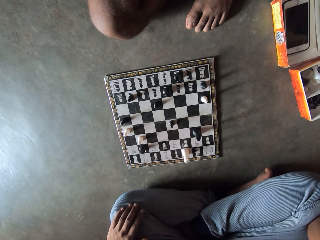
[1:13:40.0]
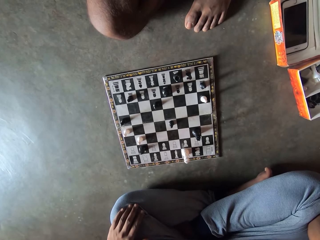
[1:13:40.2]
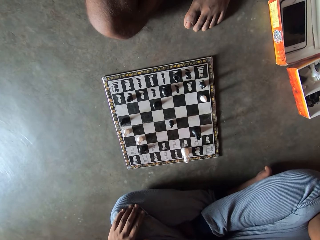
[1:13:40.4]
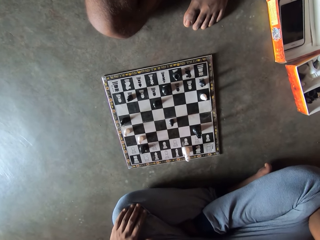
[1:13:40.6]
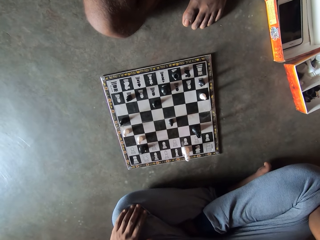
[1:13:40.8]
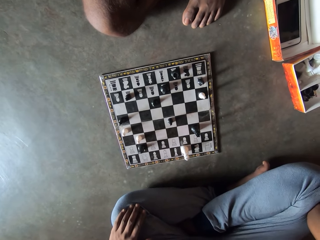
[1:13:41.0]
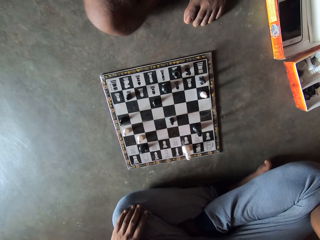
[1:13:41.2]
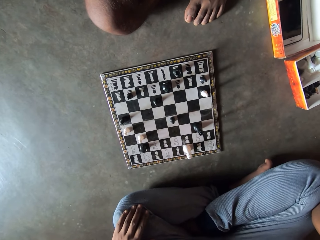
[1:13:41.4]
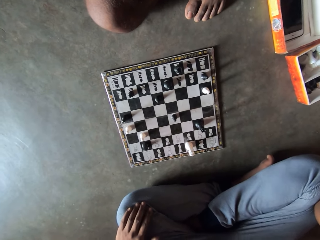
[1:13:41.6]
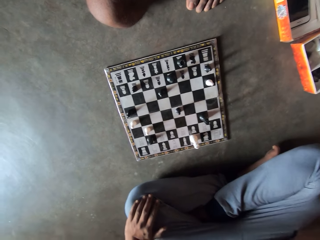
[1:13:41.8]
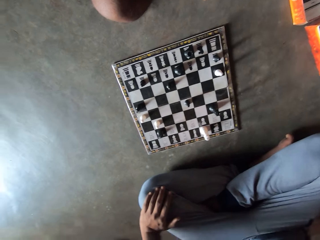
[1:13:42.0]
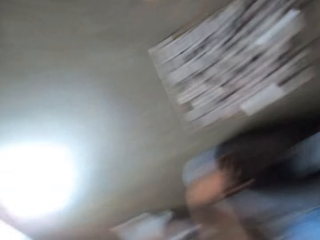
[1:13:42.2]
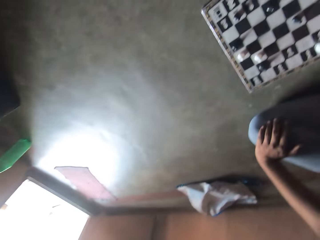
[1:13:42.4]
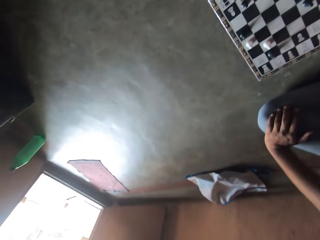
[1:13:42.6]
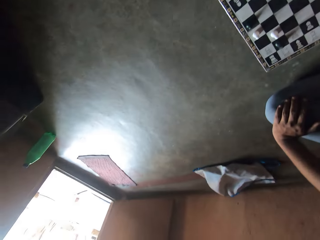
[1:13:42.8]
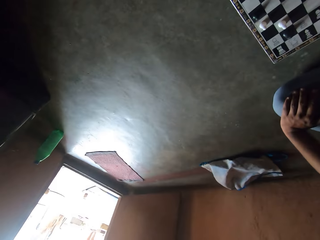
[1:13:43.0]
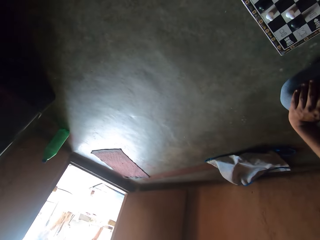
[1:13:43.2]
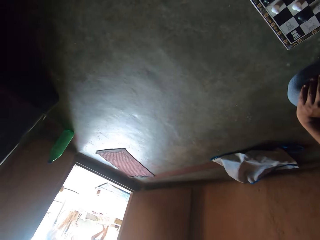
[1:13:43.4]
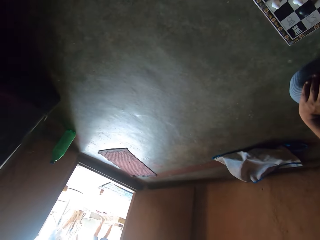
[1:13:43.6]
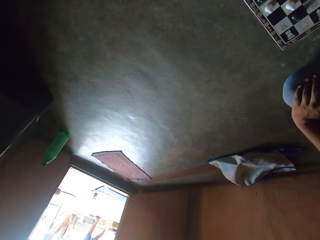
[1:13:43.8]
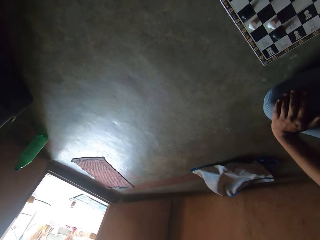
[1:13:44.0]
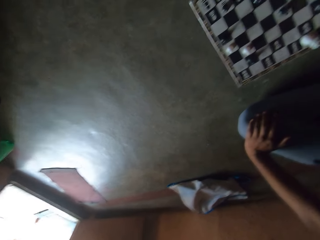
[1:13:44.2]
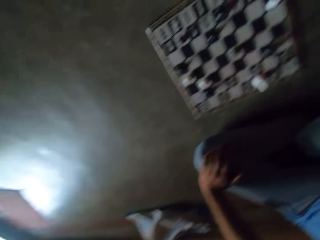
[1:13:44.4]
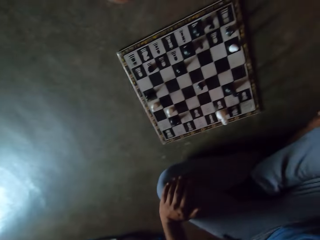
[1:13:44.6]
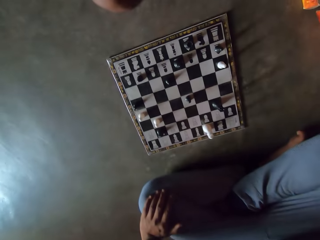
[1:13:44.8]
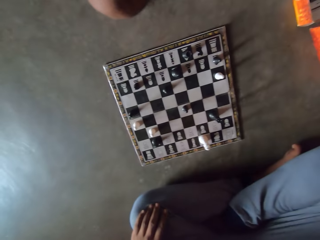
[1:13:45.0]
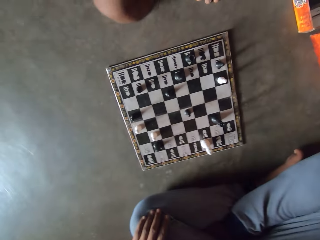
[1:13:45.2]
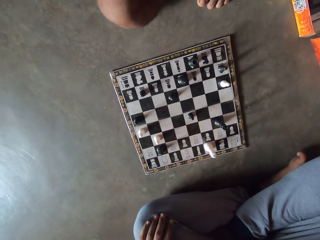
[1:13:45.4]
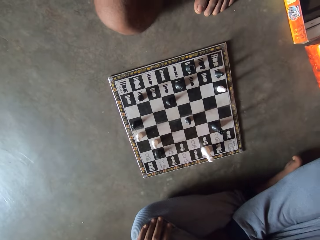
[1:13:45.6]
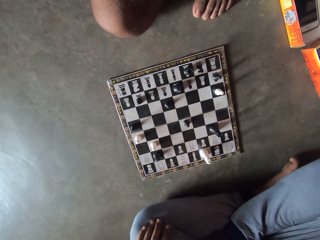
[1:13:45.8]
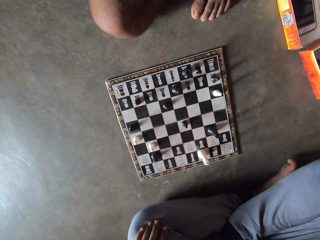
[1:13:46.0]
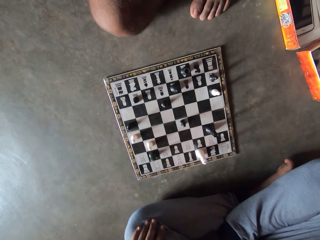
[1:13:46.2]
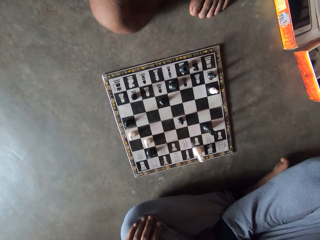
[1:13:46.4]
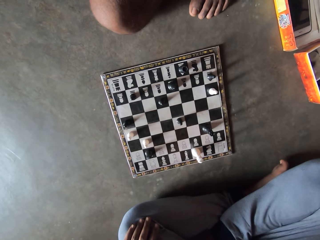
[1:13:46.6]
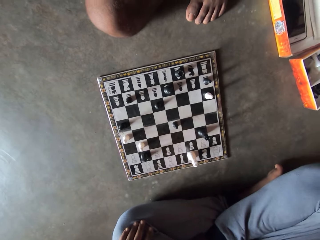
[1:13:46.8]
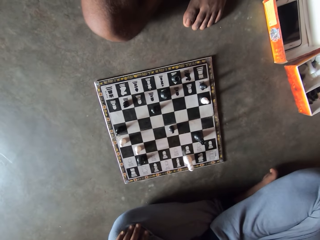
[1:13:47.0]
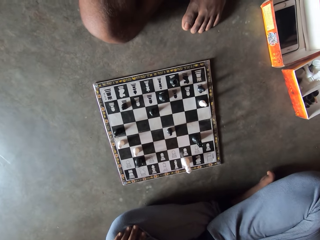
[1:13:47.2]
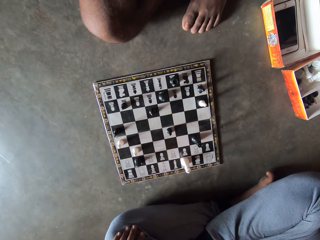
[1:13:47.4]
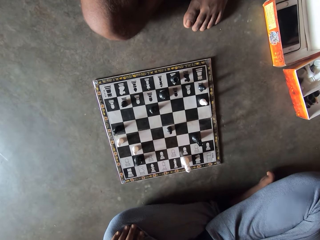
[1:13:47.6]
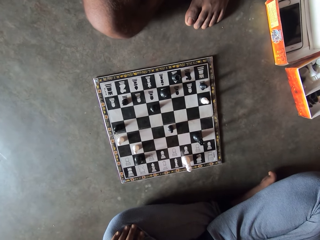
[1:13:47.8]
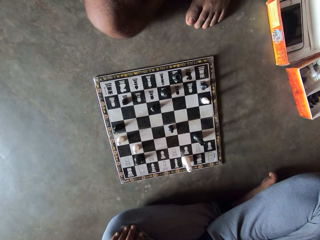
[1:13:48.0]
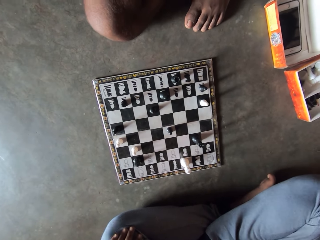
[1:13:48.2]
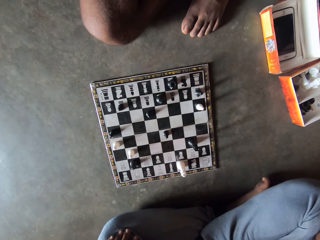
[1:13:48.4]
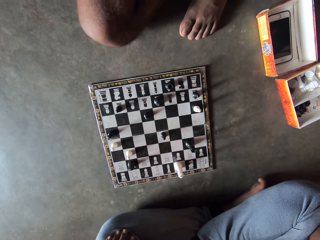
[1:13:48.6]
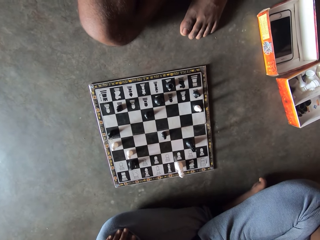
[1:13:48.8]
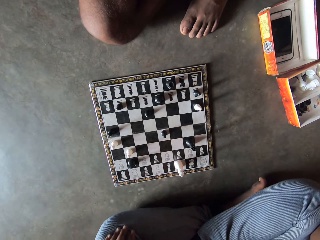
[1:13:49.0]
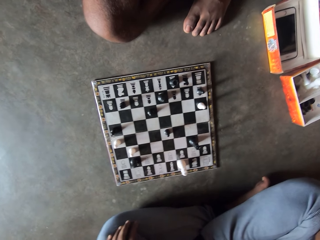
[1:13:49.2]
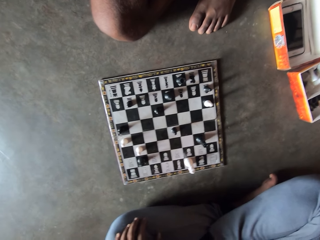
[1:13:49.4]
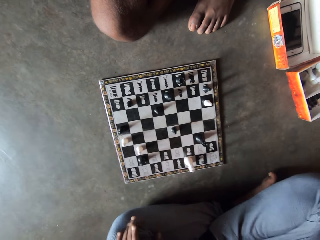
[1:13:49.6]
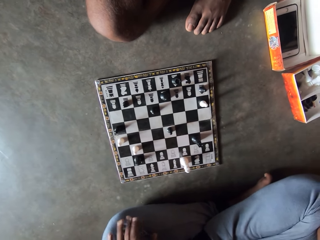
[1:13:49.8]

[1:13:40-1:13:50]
The camera wearer stares on the checkerboard. A man stares on the checkerboard. The camera wearer looks around. They stare on the checkerboard.

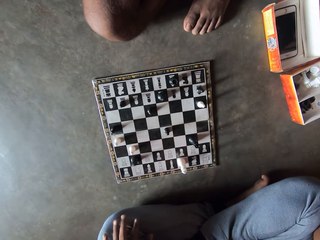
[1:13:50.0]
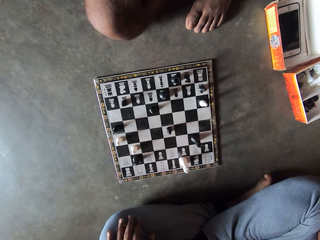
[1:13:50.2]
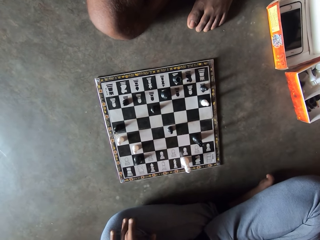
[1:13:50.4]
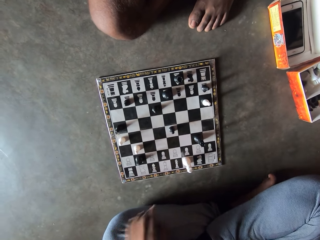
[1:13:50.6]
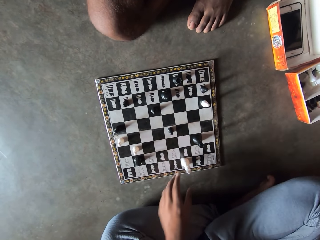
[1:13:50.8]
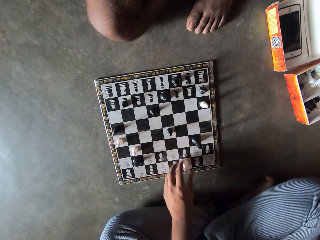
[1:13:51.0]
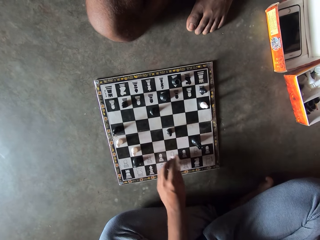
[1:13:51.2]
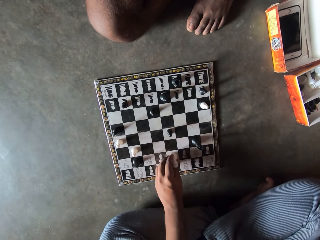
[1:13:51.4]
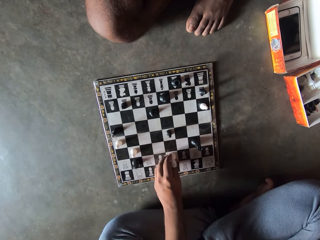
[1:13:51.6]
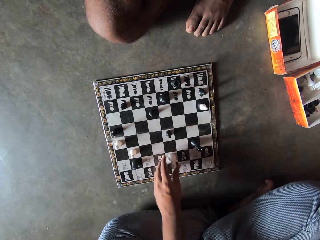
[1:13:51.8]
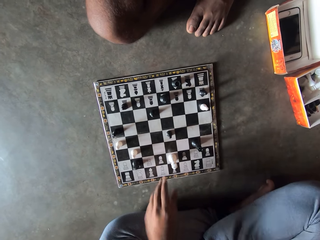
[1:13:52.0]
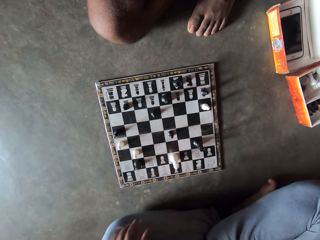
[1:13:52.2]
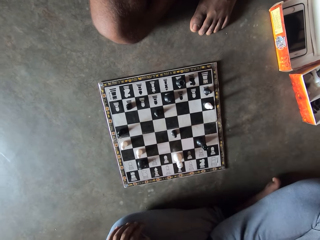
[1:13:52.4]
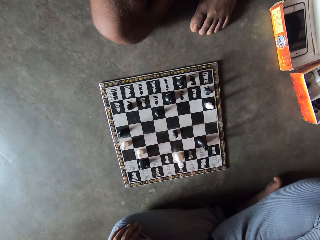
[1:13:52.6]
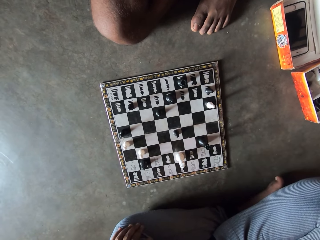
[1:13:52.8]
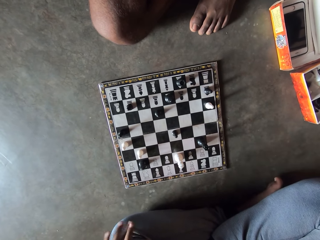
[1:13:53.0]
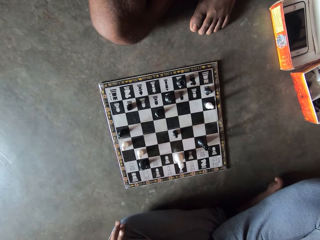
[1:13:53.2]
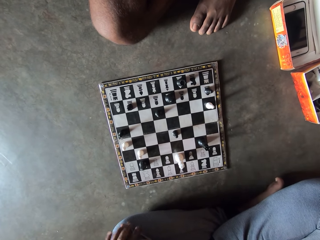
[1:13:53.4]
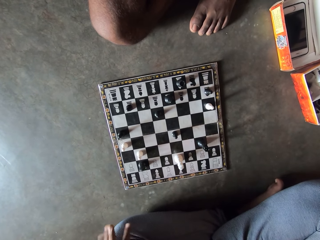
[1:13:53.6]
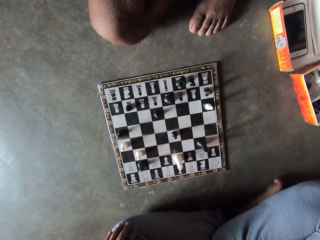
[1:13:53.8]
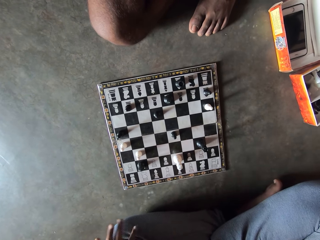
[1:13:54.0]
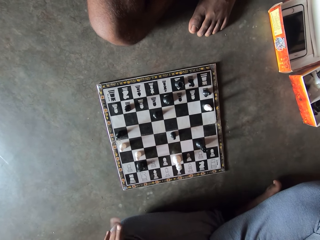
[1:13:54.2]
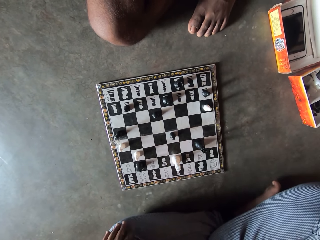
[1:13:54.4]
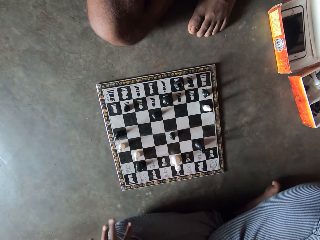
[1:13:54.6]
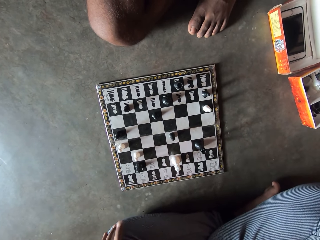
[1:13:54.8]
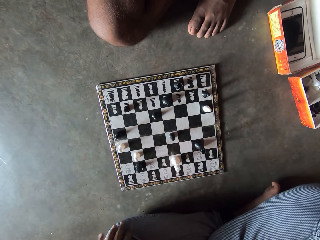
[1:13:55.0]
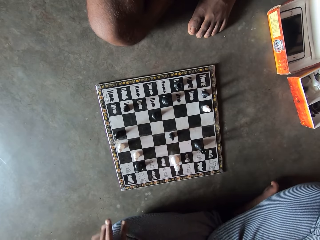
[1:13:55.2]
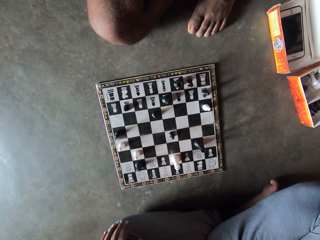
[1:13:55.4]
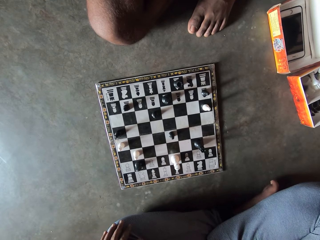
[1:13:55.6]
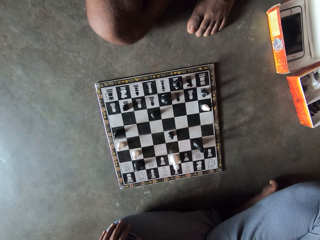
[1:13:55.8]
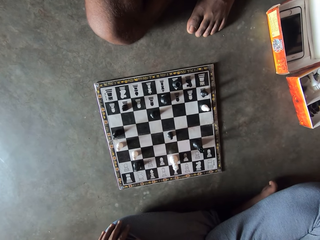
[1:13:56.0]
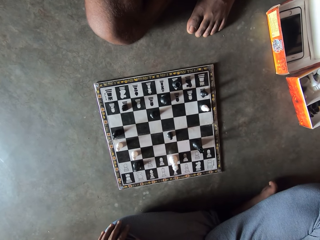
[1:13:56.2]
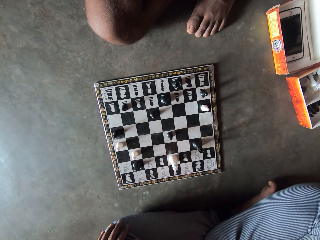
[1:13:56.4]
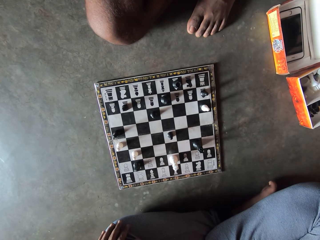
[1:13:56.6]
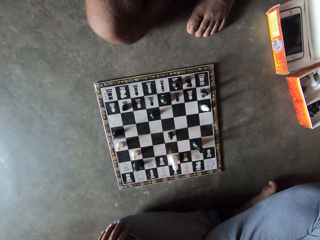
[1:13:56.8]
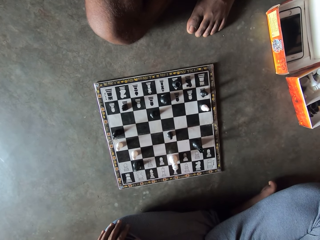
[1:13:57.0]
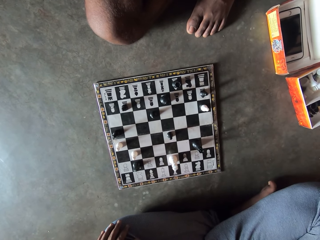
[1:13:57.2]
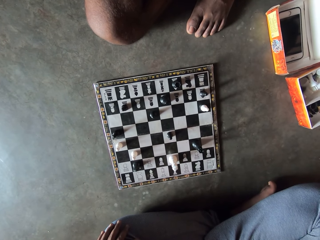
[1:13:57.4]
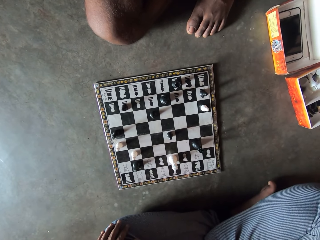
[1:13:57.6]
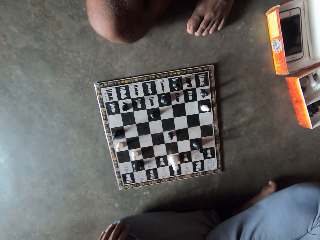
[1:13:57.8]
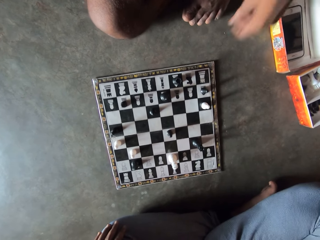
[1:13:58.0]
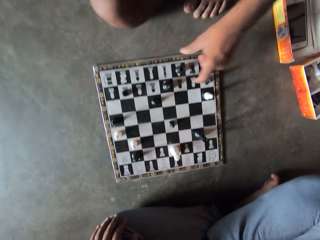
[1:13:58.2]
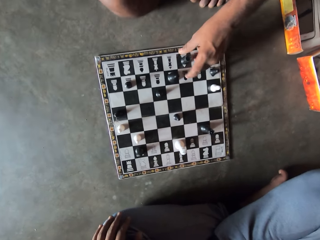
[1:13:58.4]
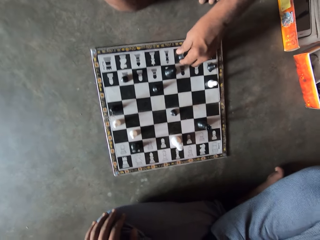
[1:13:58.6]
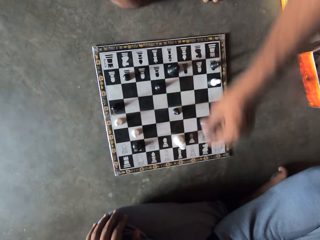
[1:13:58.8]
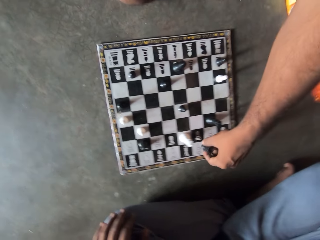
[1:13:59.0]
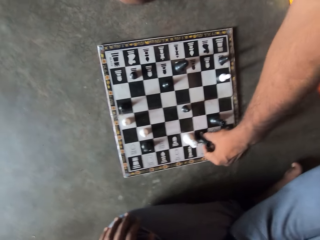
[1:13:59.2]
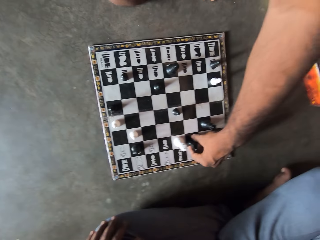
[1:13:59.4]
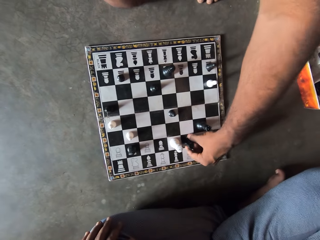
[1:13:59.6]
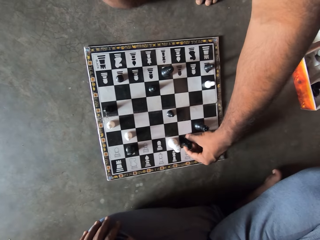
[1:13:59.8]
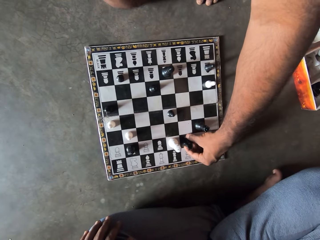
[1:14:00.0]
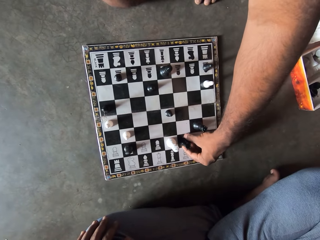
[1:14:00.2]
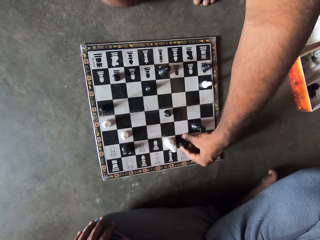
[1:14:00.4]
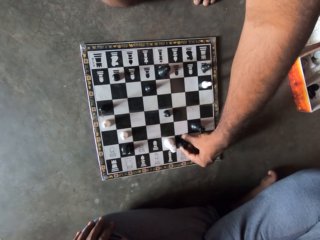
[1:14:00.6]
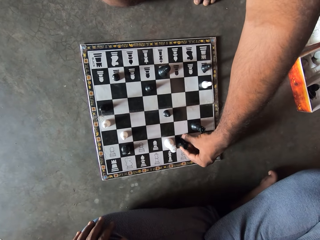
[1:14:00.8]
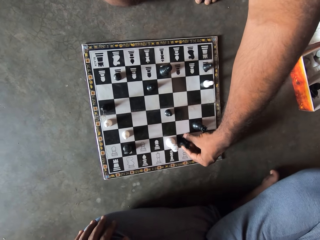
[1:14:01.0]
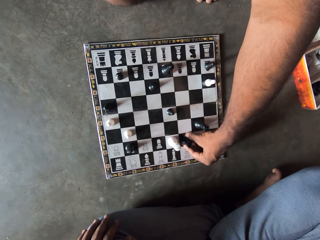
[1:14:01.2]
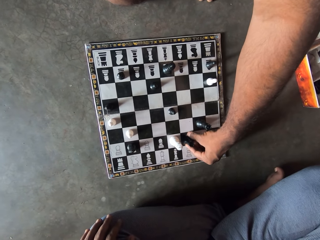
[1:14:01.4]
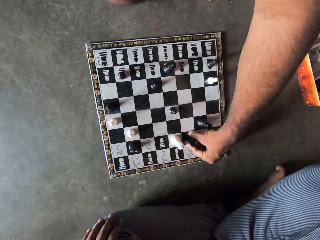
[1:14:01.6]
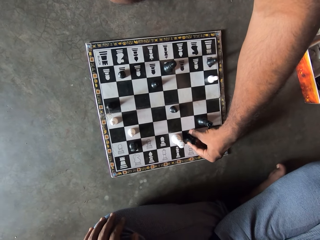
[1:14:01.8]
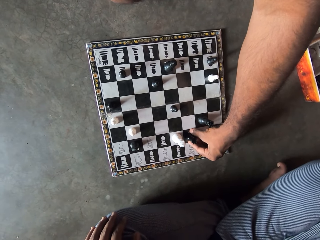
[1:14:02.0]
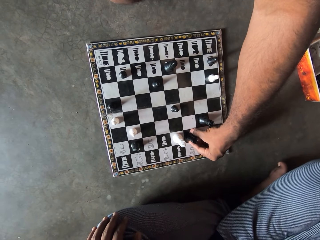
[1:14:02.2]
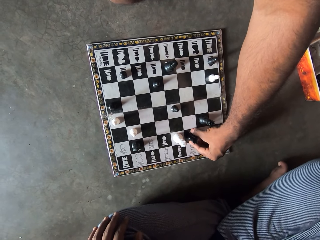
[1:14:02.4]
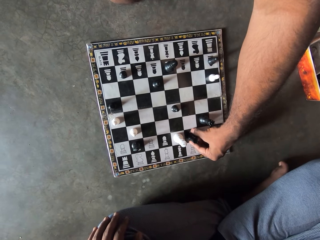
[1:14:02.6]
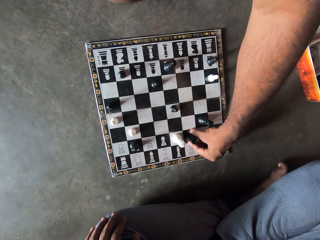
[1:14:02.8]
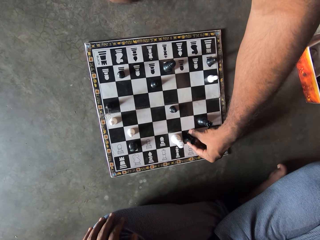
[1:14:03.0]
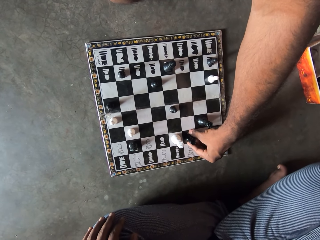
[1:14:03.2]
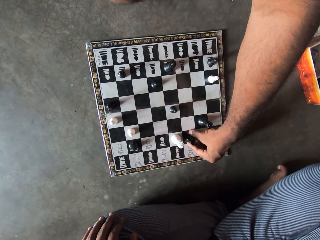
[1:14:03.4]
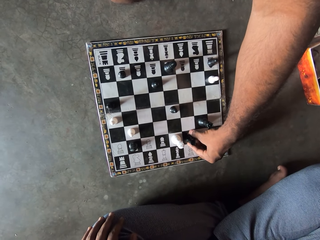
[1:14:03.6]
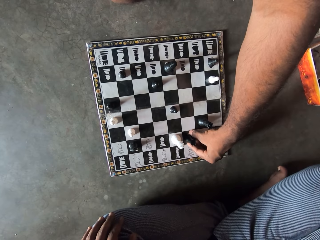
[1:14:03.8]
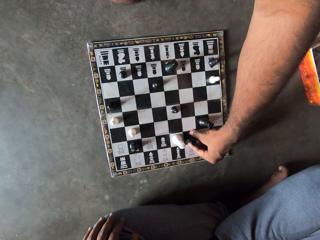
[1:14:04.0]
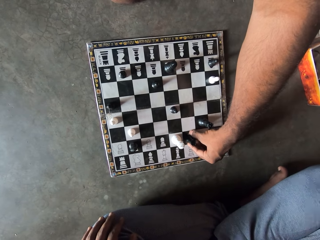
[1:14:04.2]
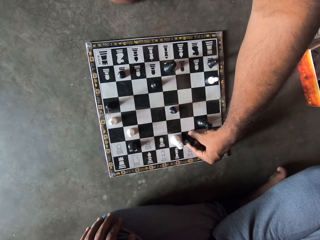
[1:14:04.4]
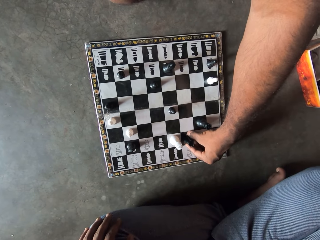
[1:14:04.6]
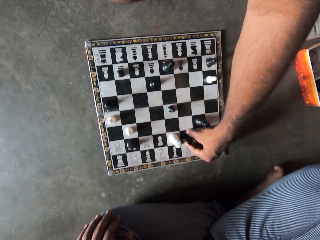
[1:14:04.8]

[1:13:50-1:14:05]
The camera wearer moves the king forward on the chessboard. They stare on the checkerboard. A man moves the rook forward on the chessboard.
